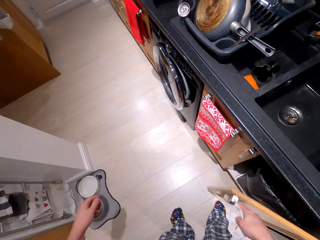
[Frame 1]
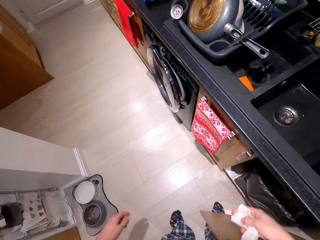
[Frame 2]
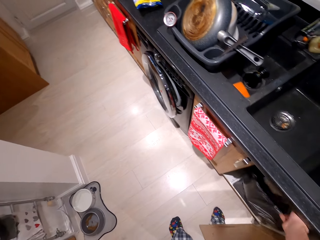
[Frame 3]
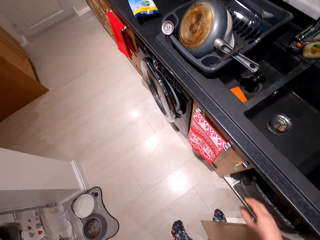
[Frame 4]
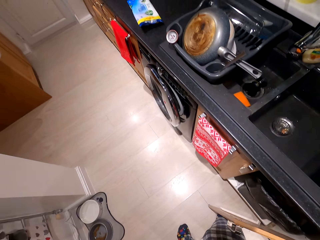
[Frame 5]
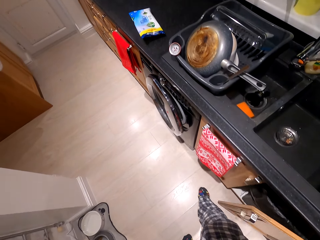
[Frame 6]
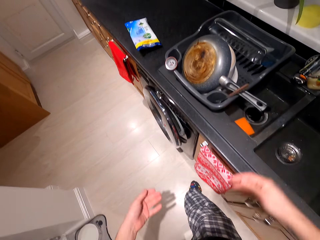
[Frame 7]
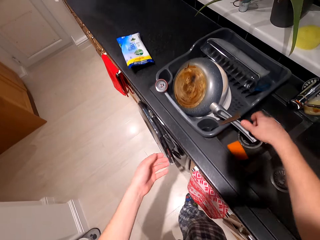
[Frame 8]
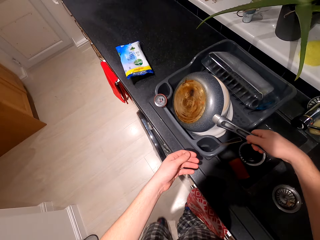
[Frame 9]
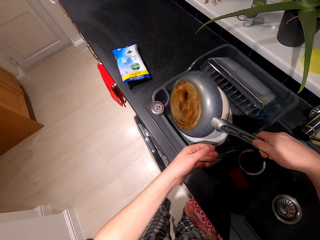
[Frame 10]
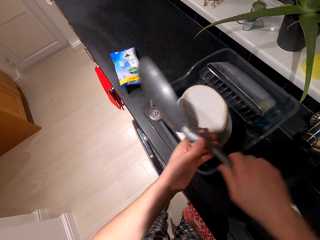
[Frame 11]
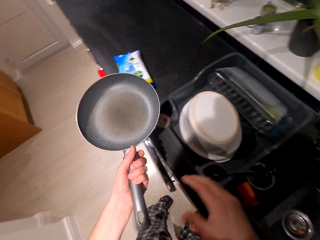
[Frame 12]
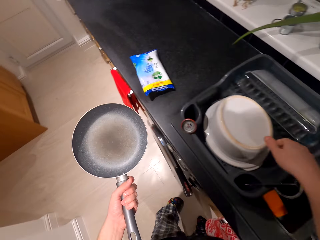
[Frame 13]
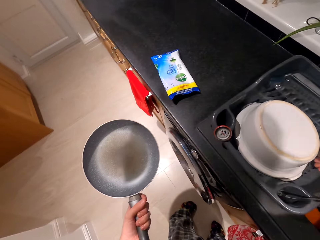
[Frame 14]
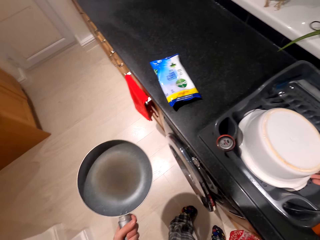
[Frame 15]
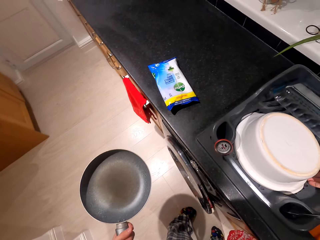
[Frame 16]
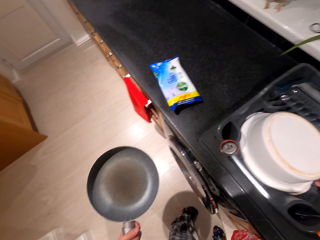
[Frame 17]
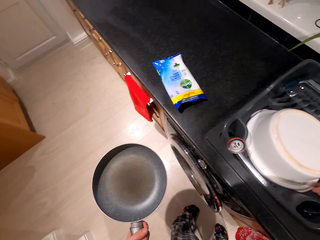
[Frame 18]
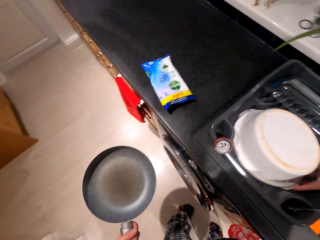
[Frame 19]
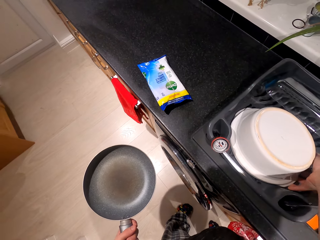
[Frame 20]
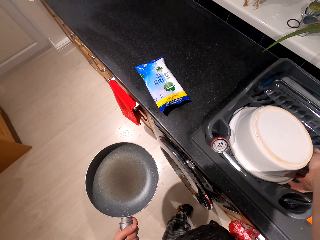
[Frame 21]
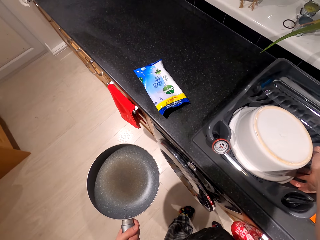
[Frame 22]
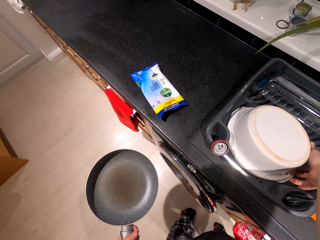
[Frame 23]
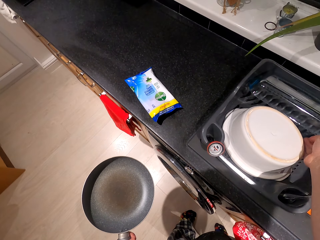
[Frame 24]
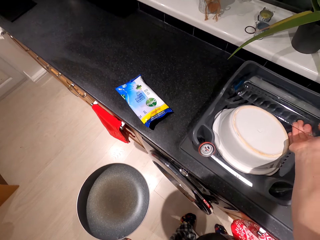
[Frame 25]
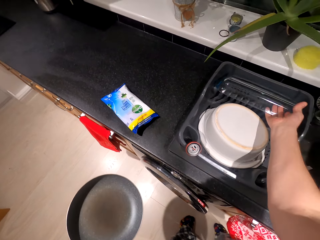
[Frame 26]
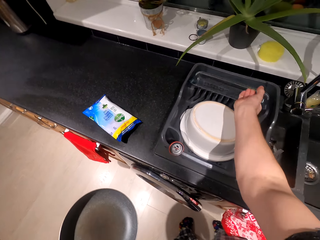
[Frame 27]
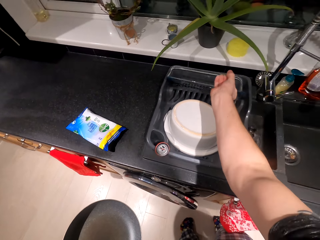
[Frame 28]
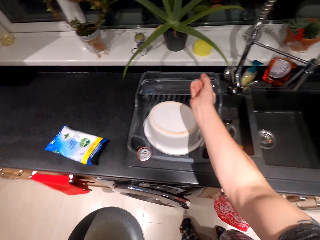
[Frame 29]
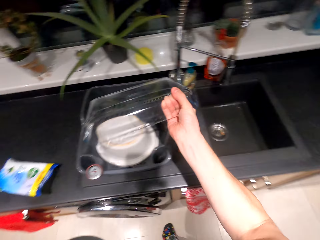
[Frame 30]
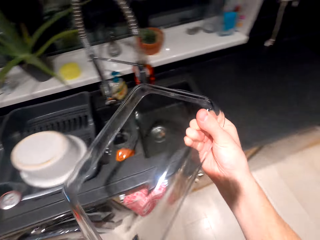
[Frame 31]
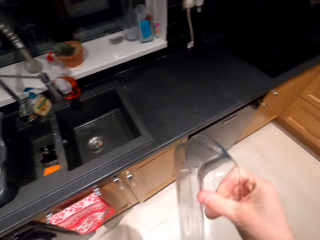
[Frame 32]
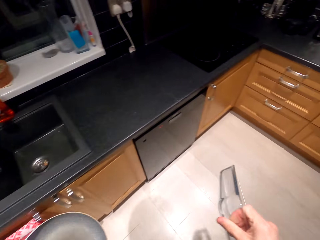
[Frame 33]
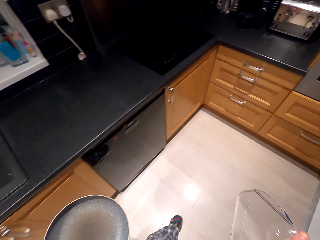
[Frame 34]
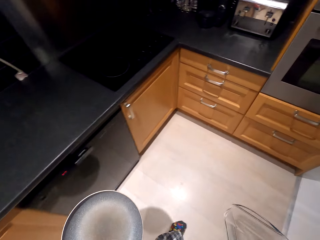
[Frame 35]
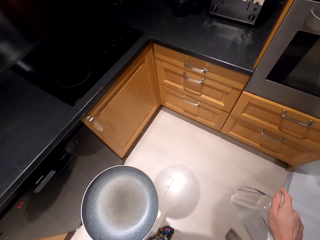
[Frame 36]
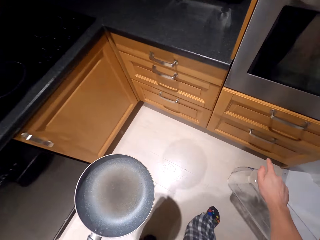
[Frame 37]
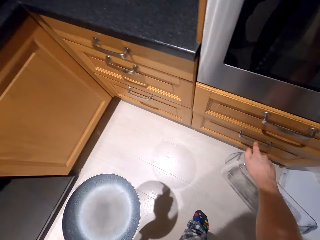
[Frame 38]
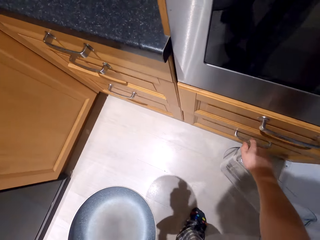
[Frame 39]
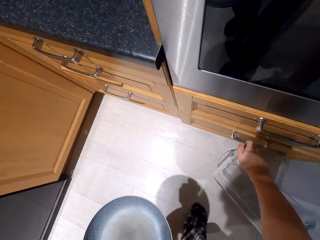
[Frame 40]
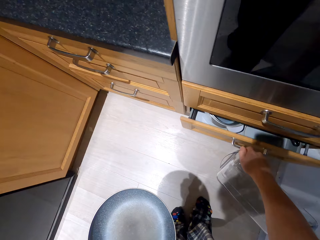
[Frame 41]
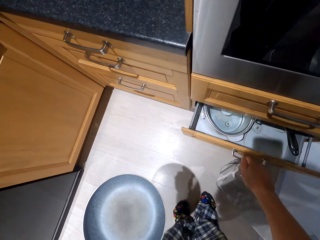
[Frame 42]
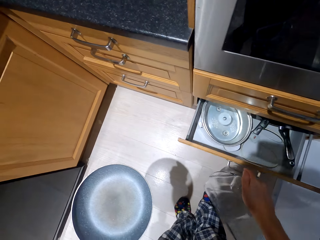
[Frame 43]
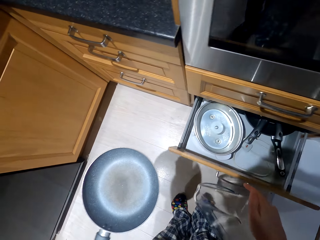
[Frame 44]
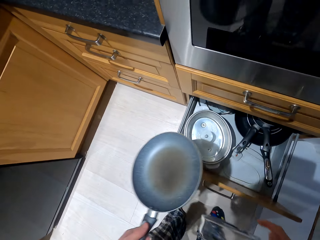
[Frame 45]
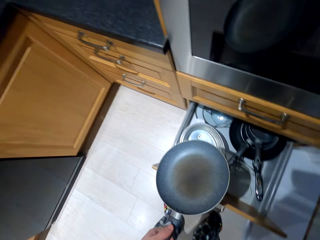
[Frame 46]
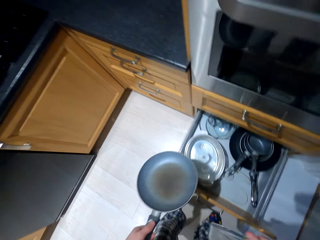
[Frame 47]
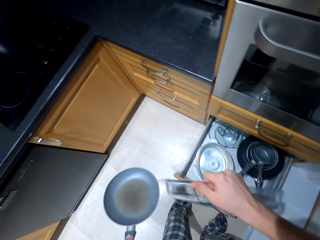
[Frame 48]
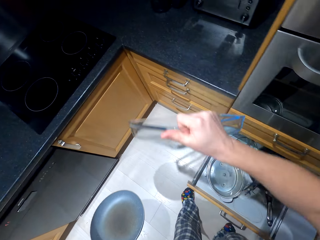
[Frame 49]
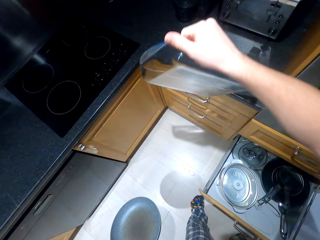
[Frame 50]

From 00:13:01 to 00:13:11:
The camera wearer opens the cupboard. They put the used wipes in a dustbin. They close the cupboard. They take a frying pan. They pick a bowl. They open the drawer cabinet.

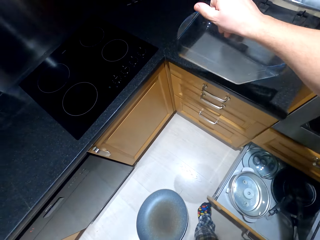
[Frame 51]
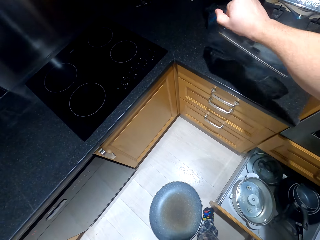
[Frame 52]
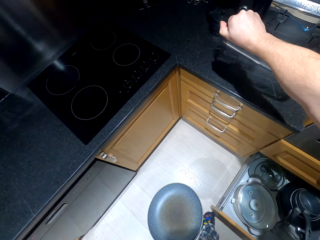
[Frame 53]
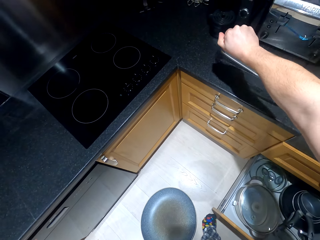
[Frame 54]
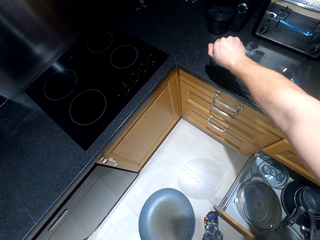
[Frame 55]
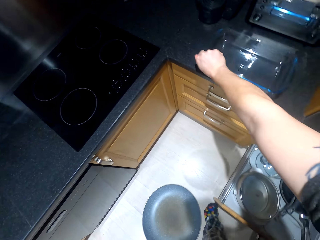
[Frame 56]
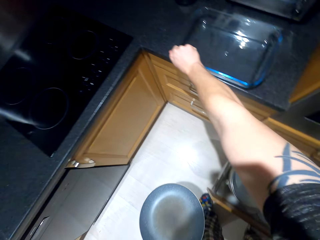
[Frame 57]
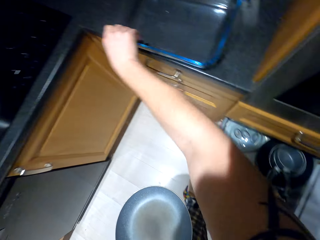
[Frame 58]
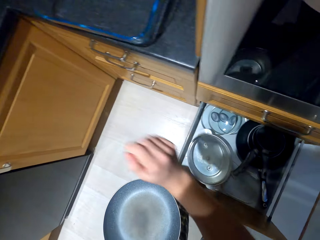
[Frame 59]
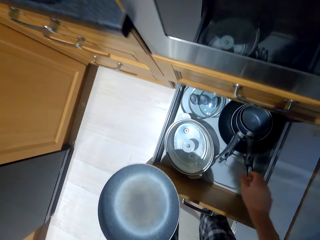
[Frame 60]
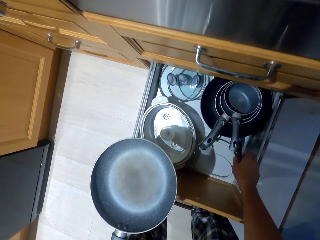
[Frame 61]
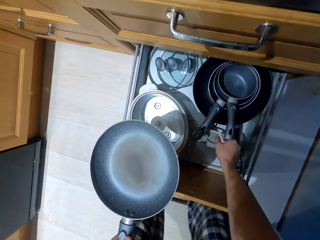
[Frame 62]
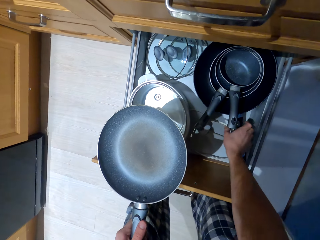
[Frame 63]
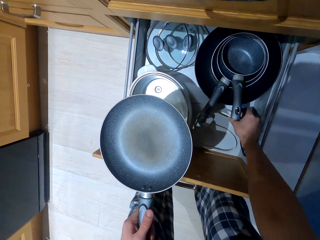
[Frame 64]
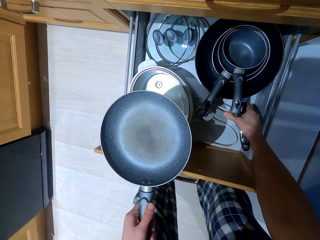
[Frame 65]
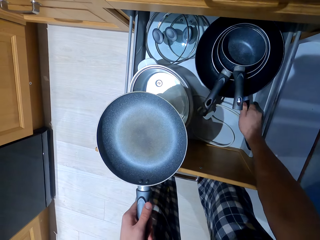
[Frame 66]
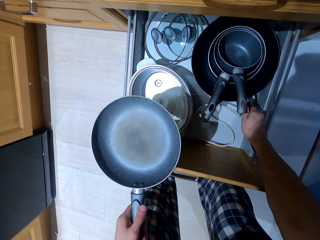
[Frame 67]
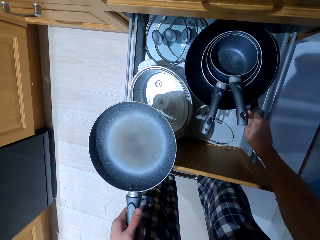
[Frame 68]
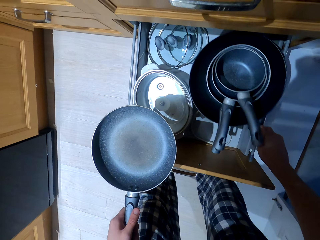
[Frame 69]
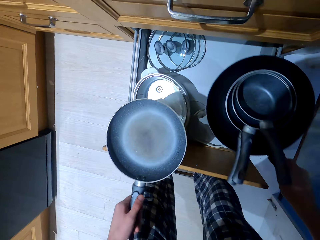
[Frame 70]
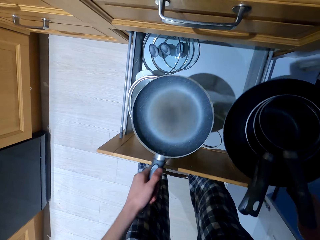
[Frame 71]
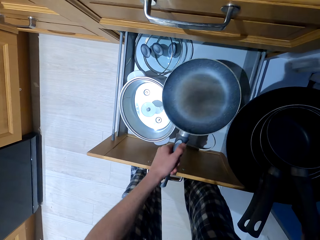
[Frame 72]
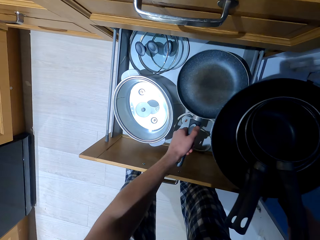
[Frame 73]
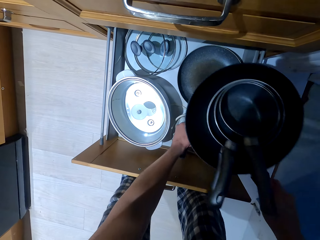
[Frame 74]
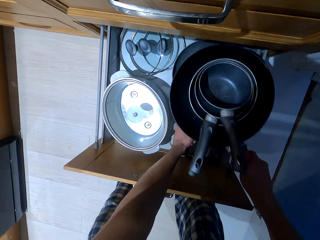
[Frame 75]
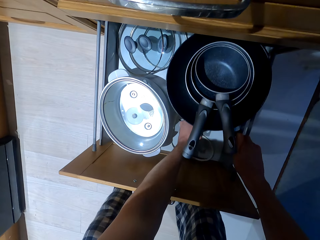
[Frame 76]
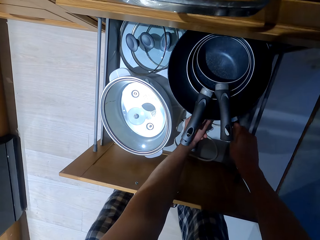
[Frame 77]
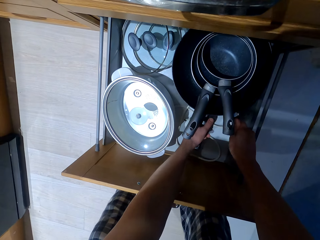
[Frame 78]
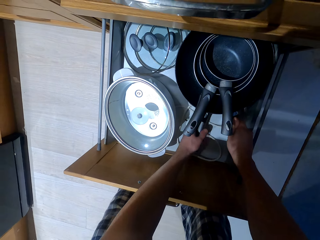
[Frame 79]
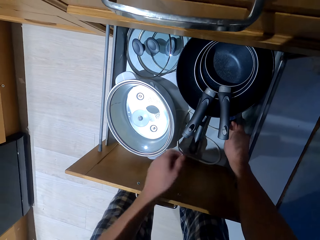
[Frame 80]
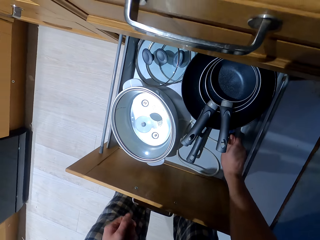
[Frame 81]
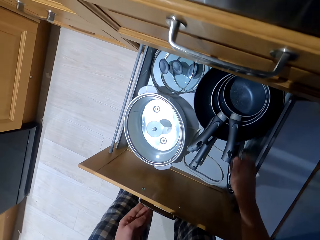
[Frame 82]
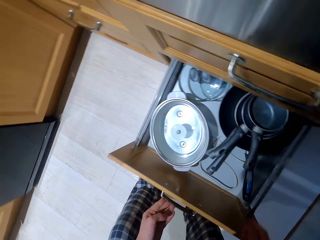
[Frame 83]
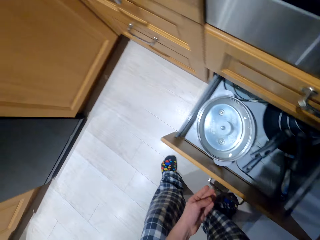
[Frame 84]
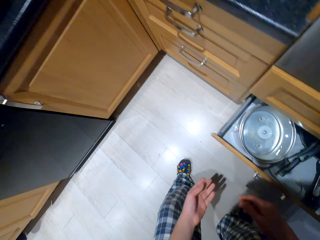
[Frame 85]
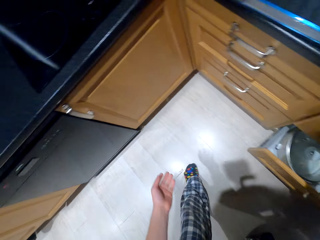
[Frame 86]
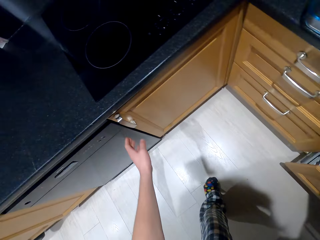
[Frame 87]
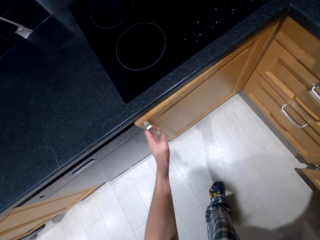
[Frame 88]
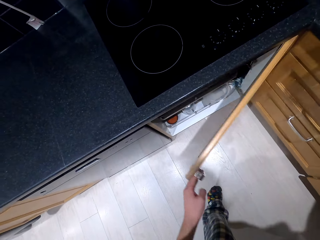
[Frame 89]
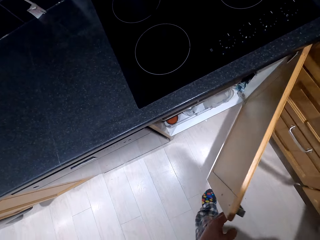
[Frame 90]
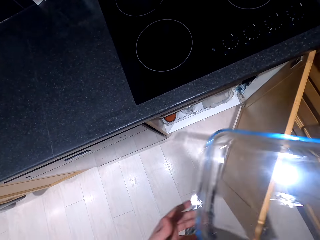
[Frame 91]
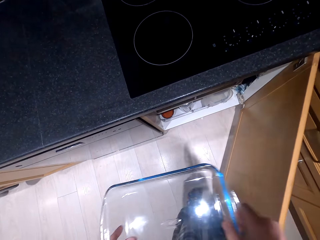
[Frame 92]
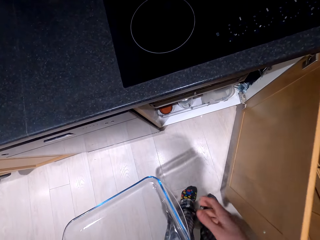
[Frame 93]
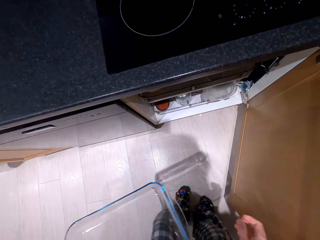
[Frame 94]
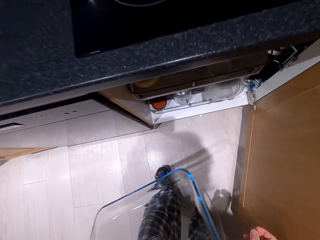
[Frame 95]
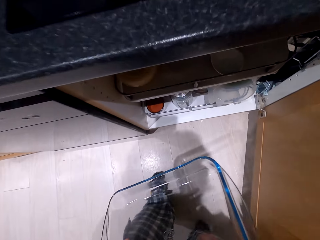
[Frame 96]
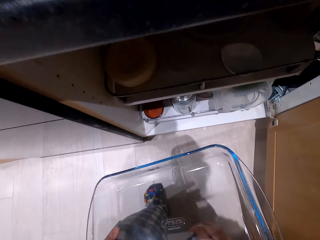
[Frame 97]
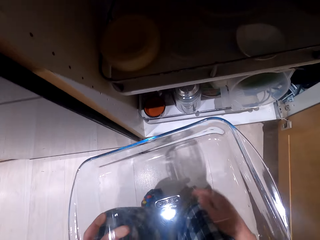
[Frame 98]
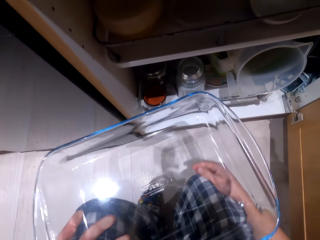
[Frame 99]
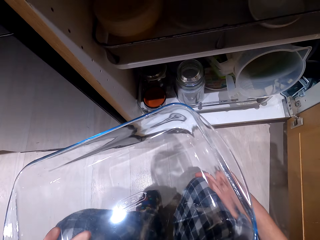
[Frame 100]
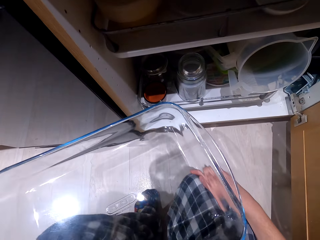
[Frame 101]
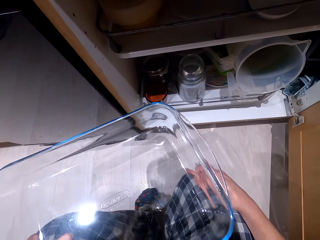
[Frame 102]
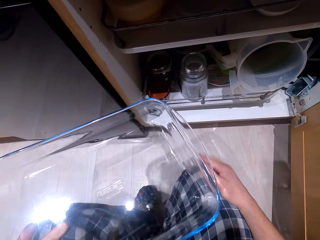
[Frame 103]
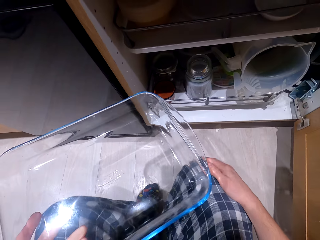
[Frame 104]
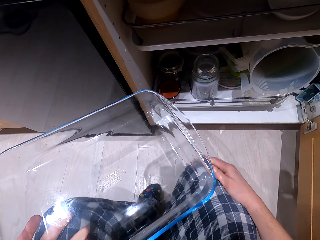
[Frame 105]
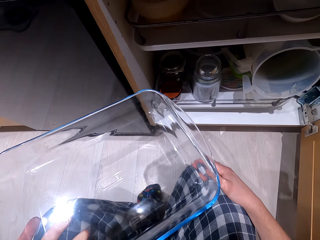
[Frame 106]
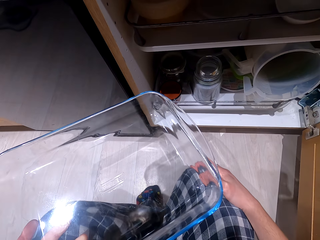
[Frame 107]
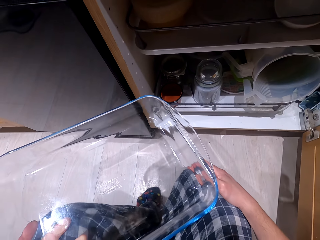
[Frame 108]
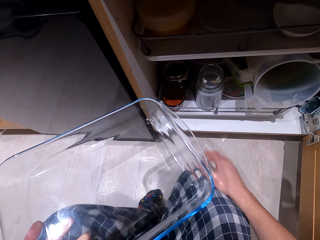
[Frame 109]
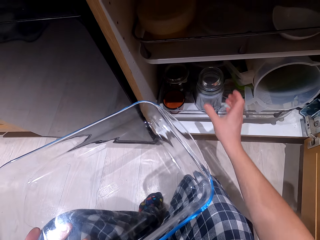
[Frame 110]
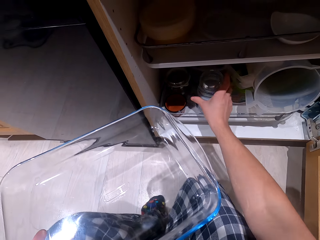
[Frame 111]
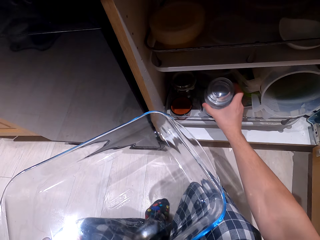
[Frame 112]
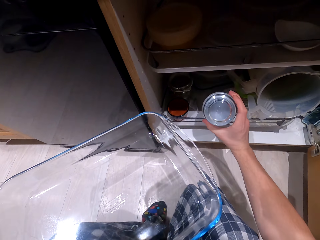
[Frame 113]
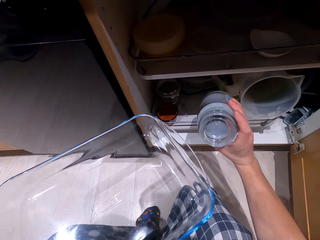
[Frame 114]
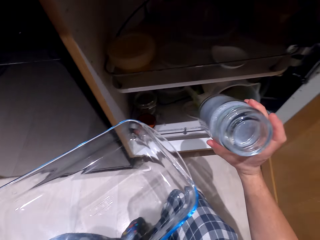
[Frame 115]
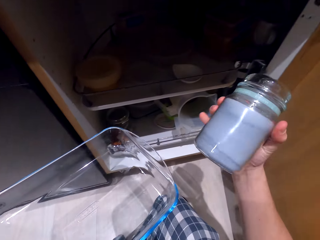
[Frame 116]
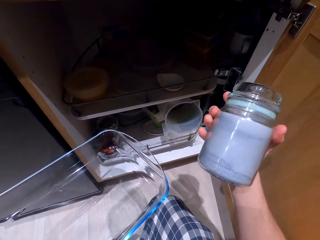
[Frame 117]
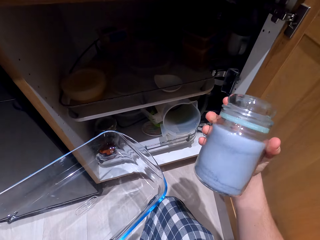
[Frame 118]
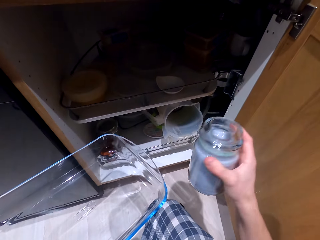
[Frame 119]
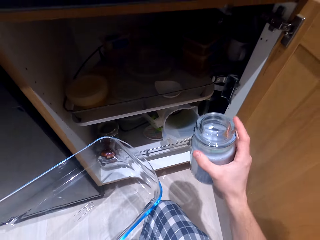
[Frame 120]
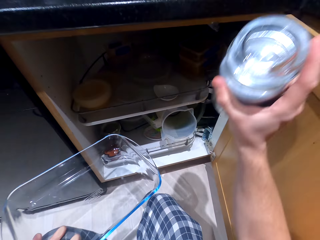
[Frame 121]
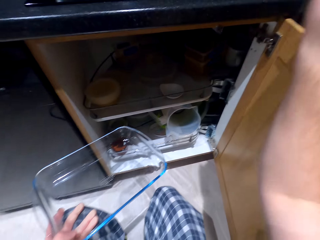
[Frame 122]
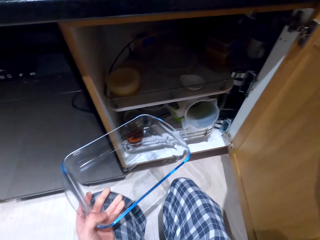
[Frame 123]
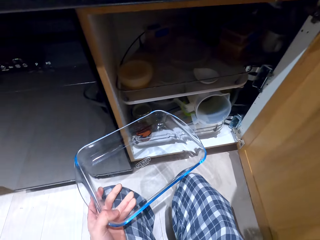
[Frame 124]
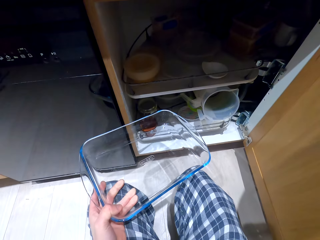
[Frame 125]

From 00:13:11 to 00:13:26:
The camera wearer puts a bowl on the table. They put the fryer in the cabinet. They arrange a cooking pan. They close the cabinet or drawer. They open a cupboard and pick up glass containers.
